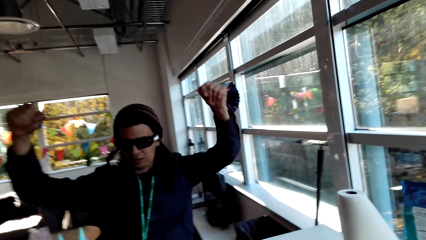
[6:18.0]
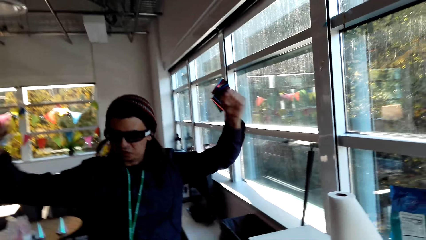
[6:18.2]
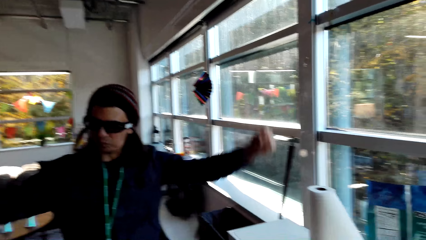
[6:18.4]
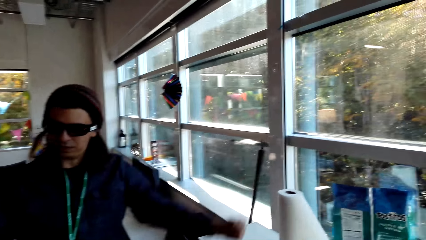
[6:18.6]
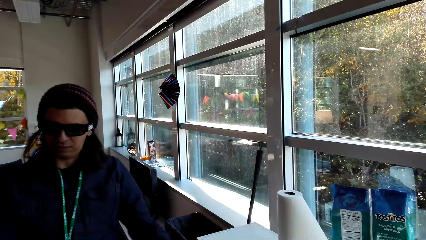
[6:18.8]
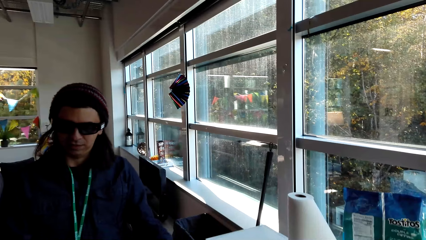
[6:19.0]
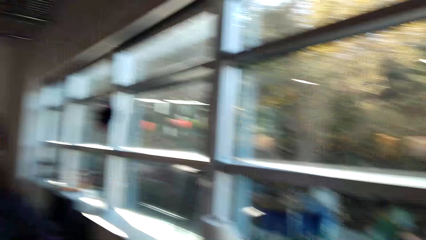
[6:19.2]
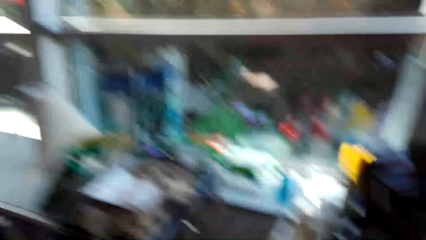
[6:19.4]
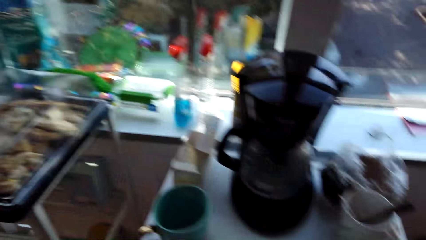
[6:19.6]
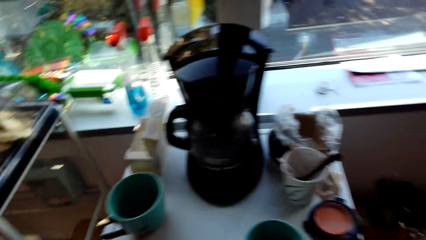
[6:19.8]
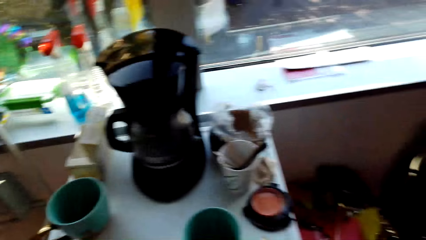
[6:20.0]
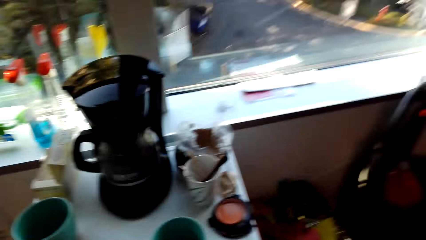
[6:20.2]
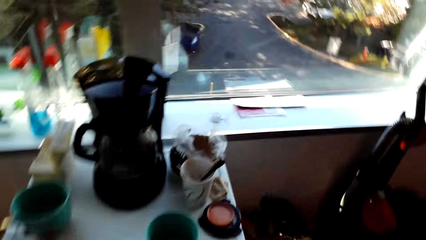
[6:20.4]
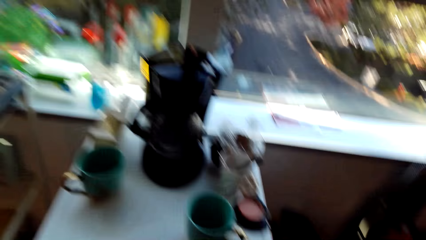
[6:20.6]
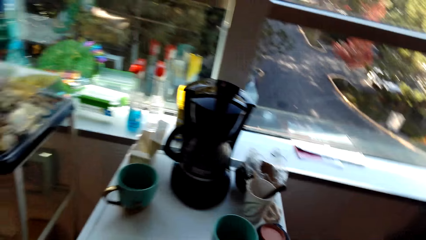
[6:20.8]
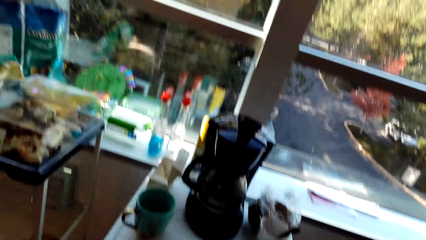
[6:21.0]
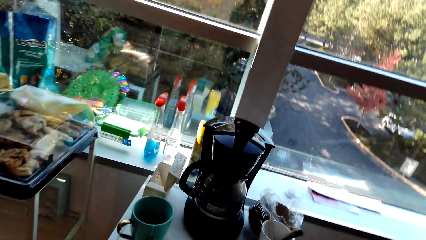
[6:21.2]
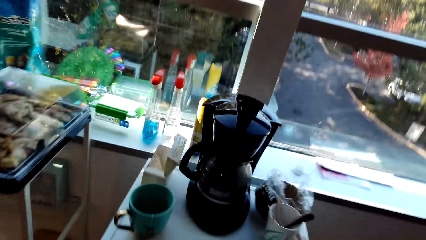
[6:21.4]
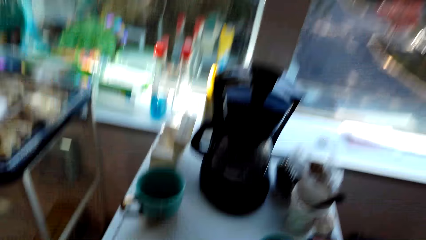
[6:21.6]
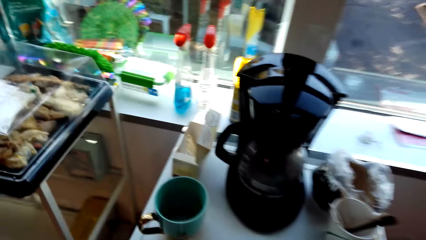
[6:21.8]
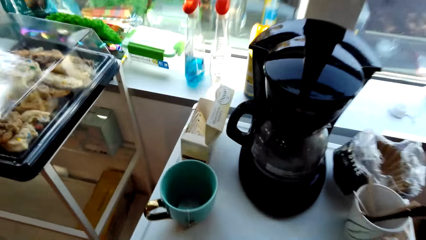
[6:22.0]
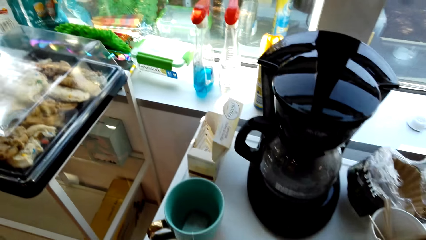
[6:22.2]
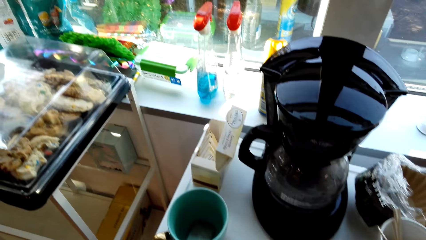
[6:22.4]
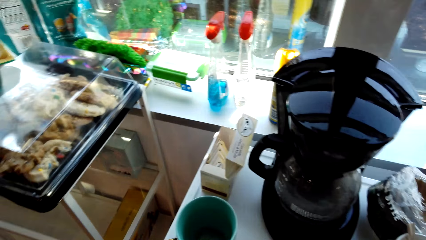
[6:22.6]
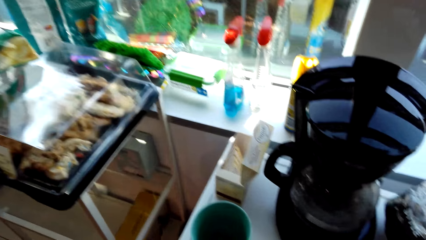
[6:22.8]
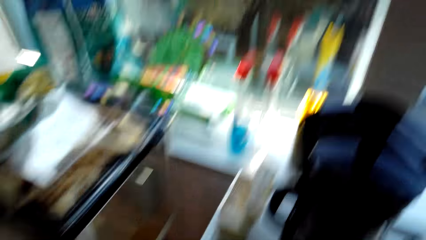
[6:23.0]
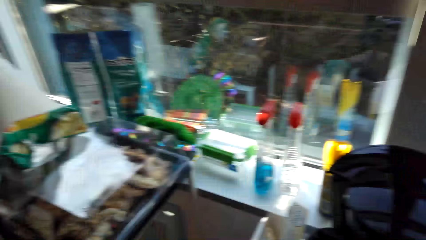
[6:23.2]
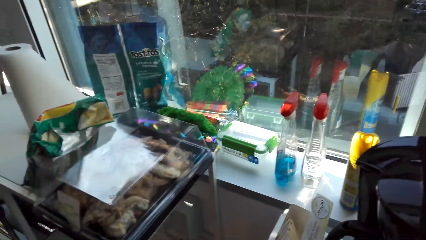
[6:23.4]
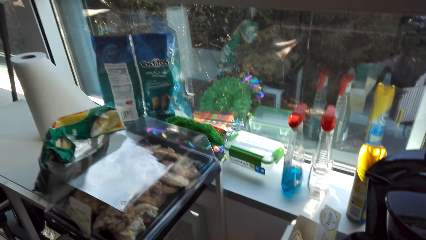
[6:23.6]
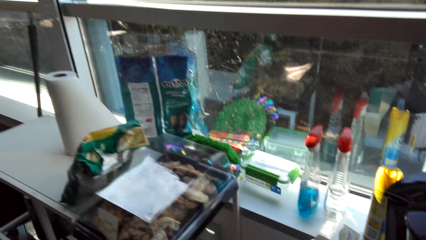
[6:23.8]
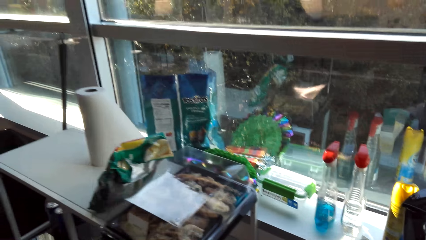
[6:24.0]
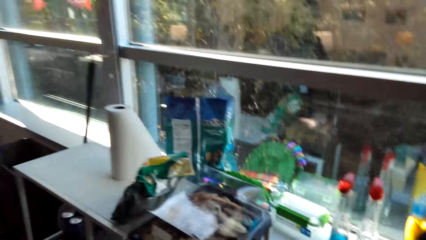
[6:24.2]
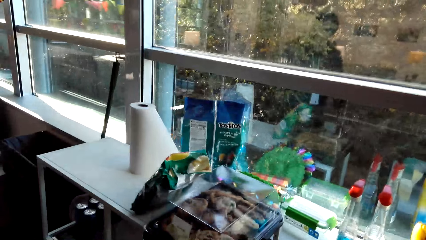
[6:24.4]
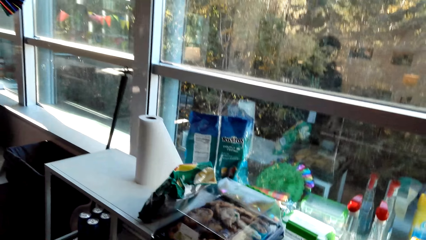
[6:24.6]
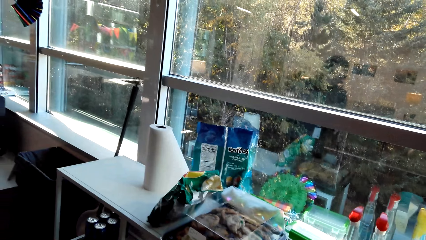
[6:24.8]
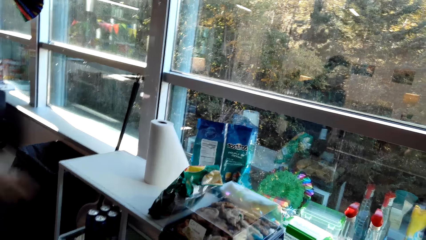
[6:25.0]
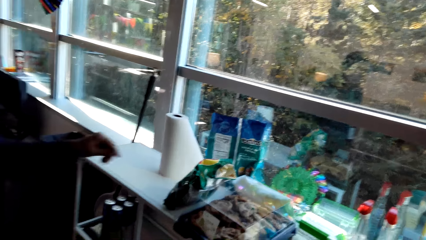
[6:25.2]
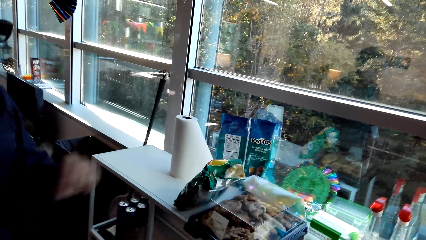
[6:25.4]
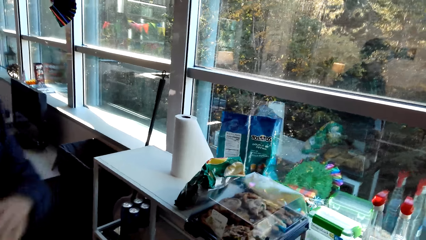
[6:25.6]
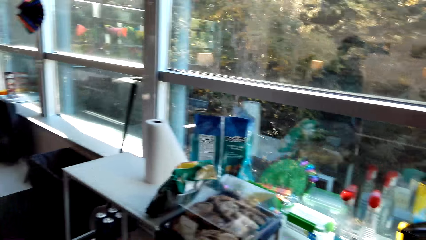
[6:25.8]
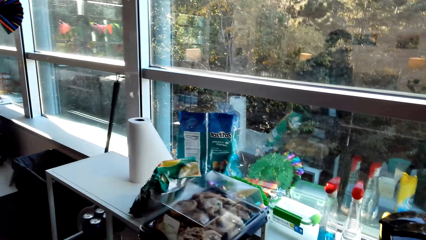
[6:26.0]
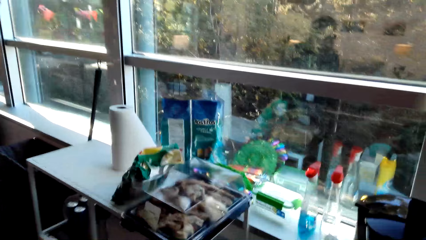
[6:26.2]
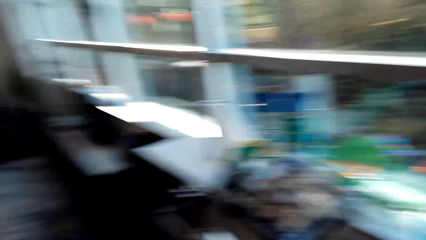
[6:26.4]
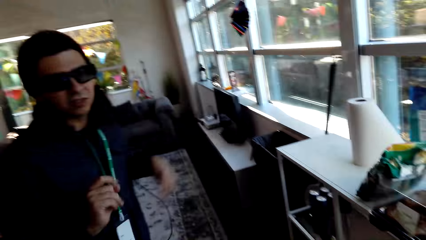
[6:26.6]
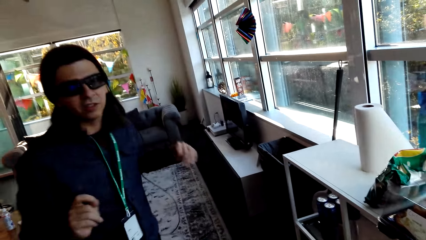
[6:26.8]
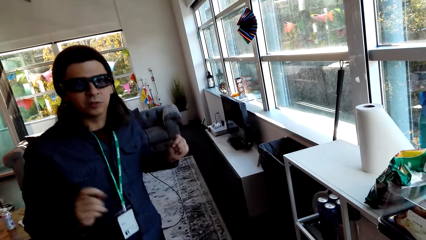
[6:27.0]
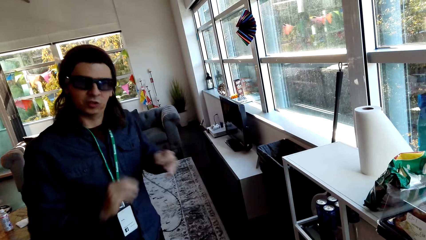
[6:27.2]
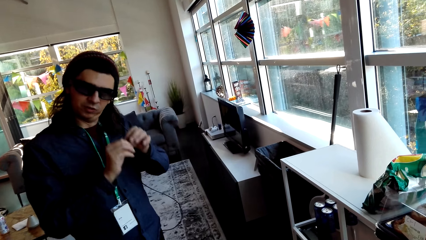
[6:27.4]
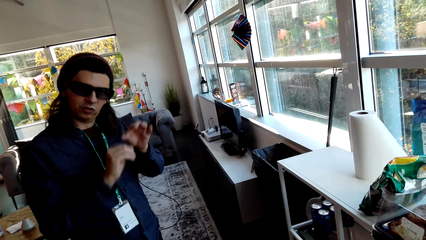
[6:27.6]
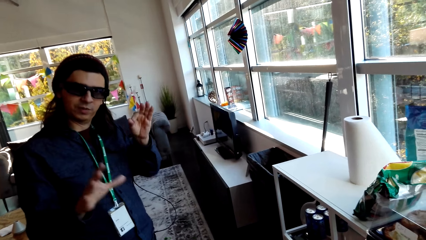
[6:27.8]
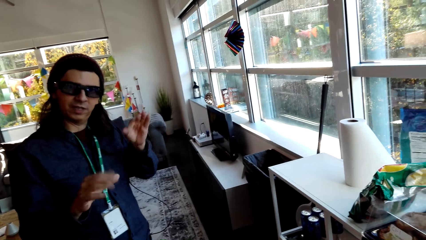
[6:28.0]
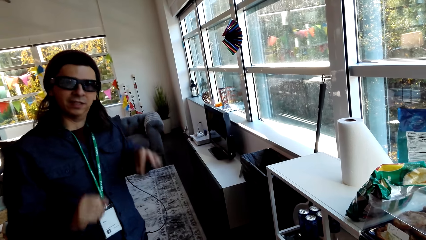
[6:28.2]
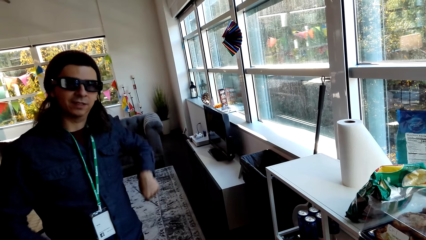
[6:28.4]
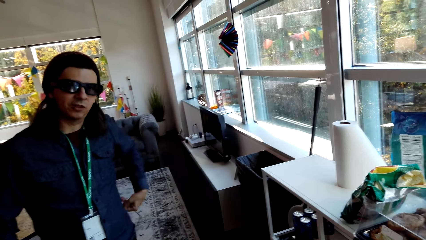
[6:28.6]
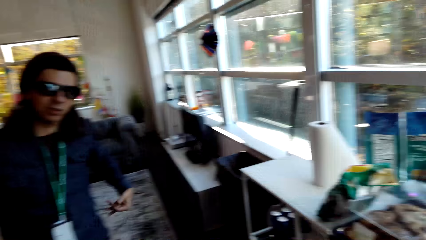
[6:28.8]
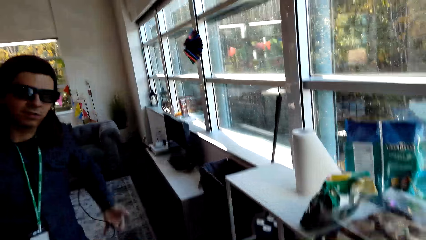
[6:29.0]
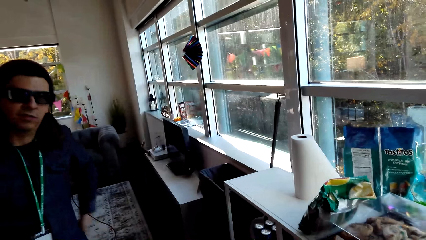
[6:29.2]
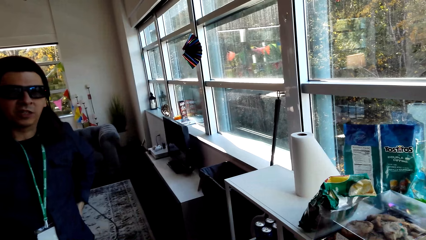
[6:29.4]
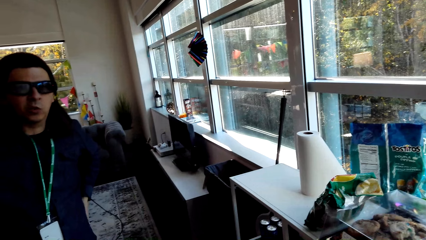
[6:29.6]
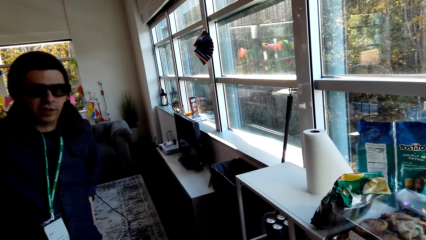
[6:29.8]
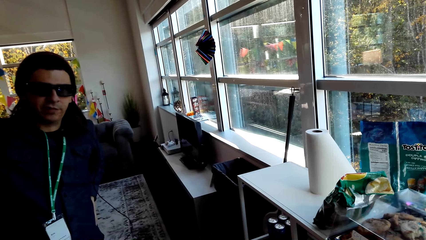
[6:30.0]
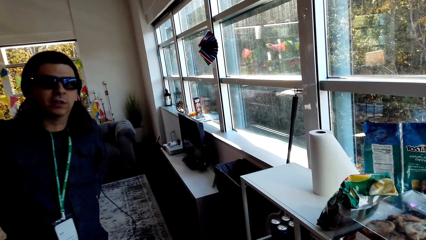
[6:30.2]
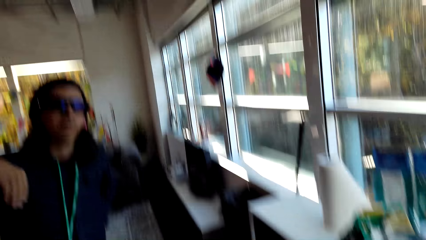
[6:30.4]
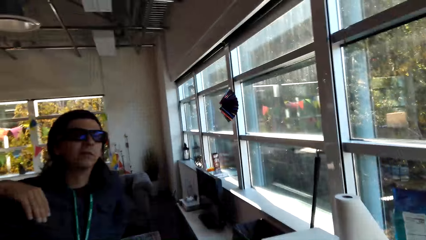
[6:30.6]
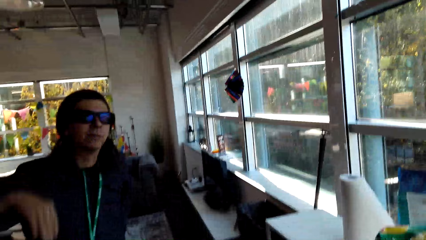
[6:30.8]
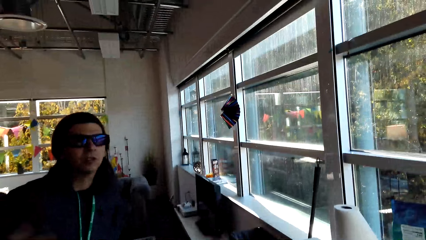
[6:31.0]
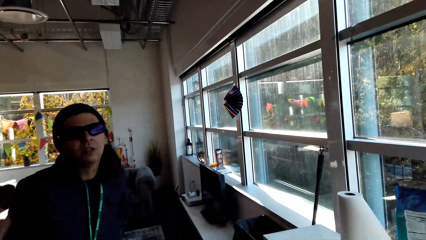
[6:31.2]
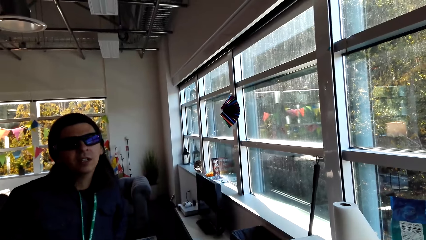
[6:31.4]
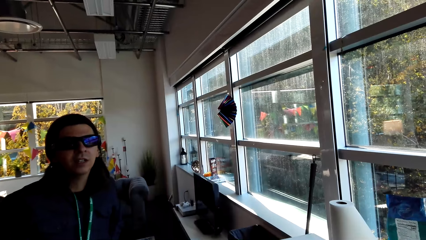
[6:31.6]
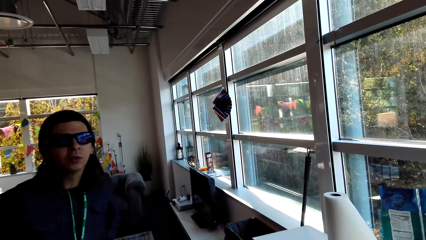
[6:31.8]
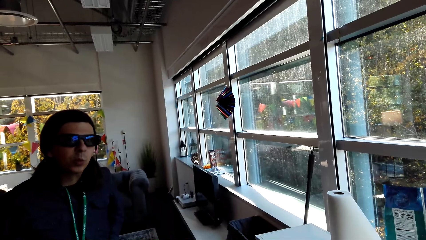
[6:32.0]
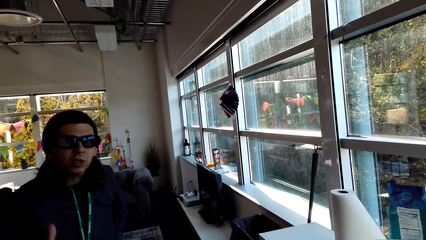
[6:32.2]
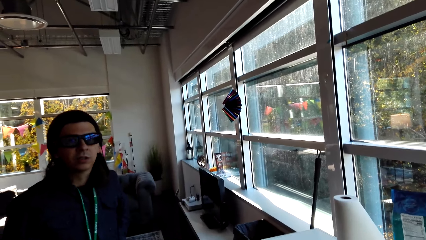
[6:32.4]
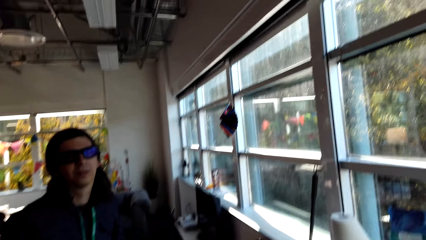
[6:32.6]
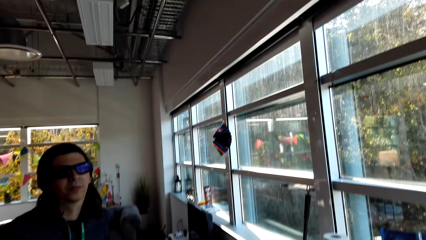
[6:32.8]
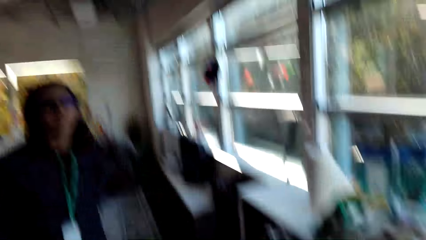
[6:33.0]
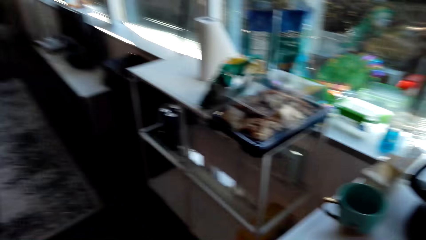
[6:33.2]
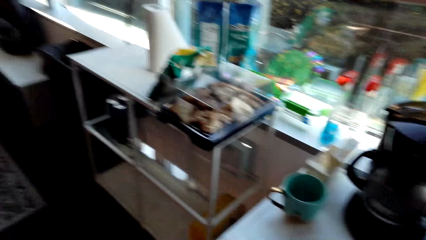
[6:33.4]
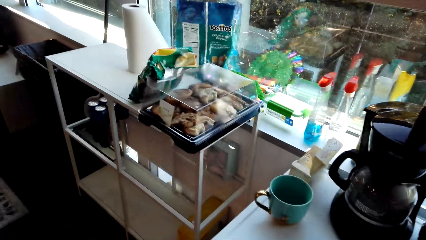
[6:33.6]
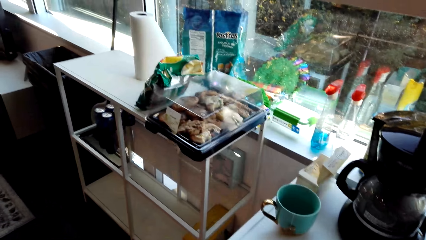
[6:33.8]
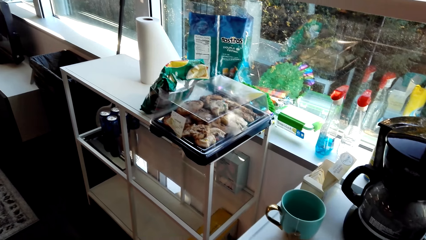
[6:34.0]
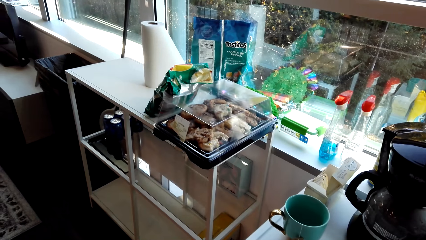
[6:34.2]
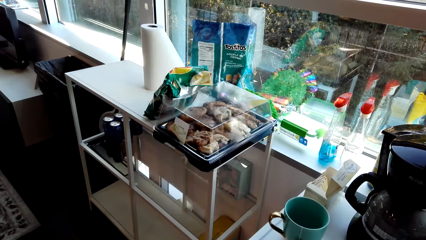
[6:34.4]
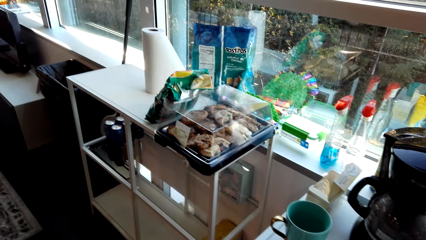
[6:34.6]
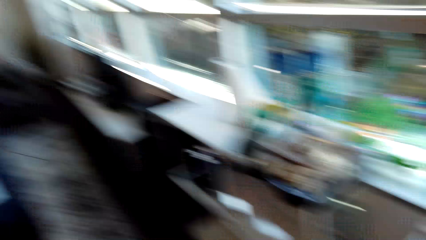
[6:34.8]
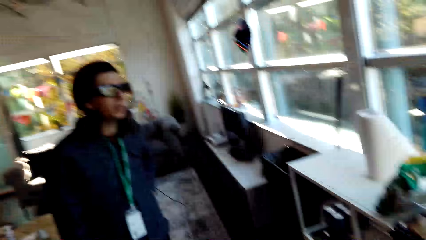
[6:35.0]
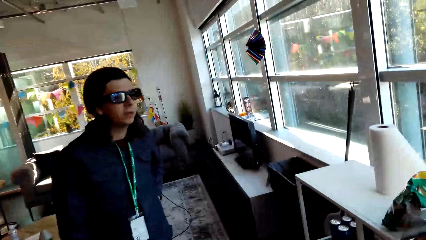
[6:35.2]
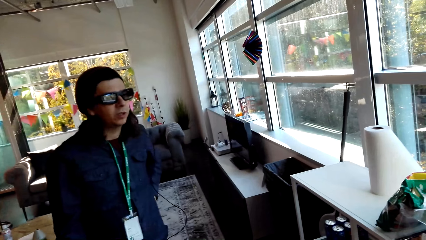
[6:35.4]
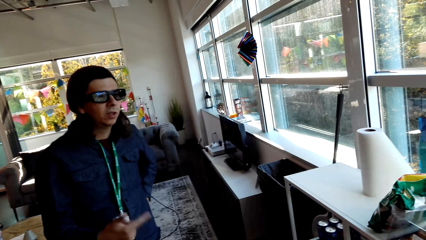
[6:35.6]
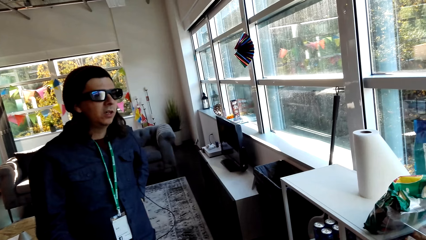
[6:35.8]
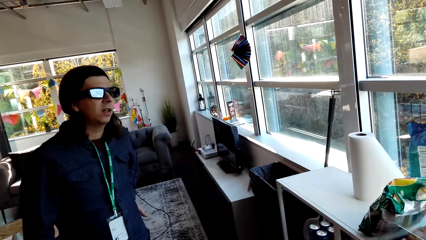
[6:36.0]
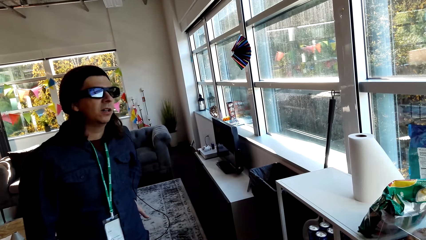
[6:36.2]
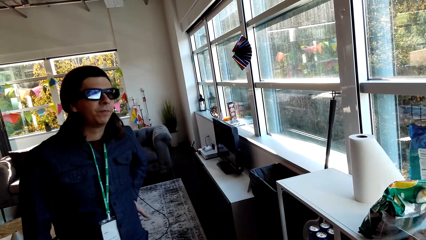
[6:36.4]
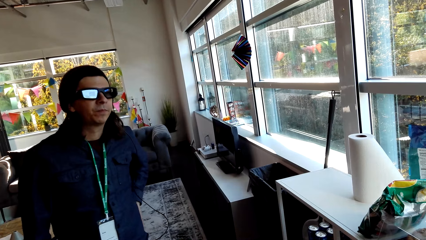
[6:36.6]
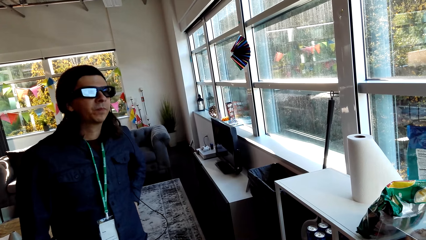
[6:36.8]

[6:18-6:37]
A person makes a step. The camera wearer looks around. They converse with the person.
